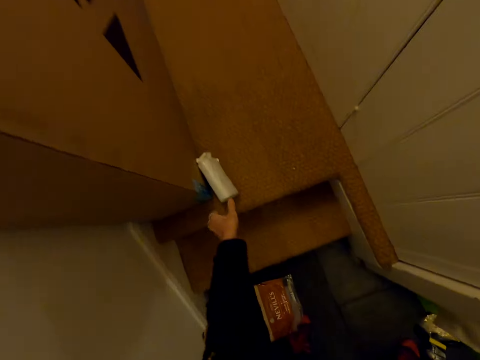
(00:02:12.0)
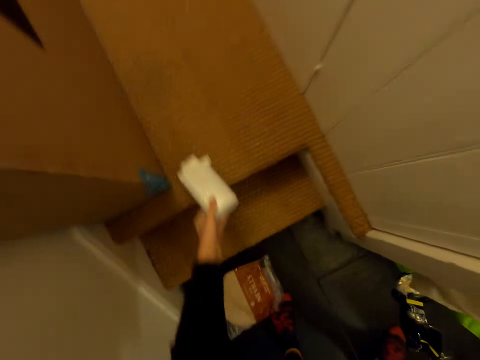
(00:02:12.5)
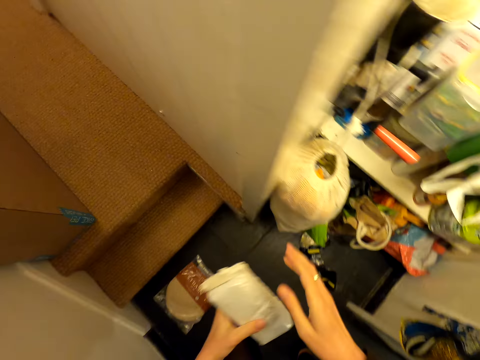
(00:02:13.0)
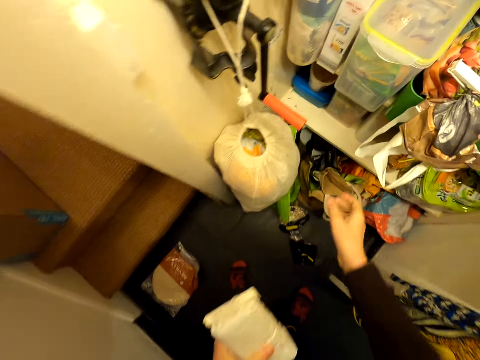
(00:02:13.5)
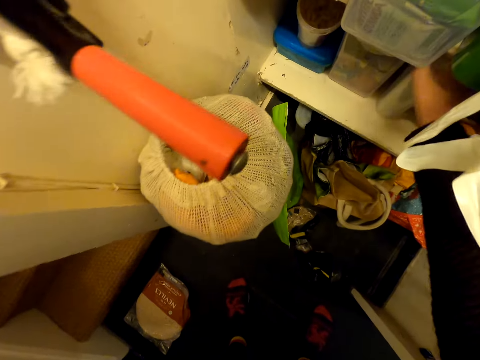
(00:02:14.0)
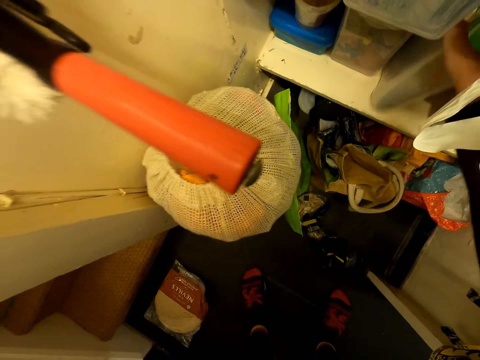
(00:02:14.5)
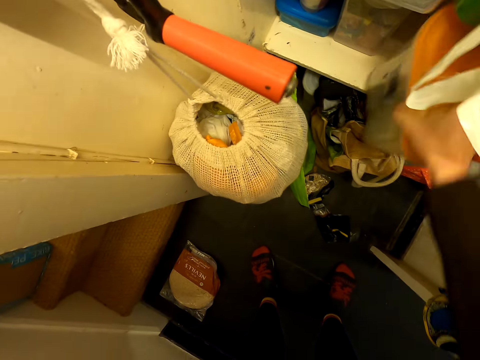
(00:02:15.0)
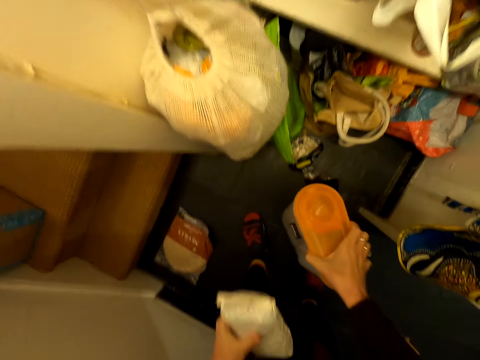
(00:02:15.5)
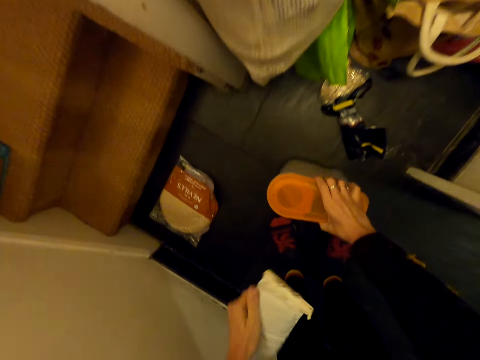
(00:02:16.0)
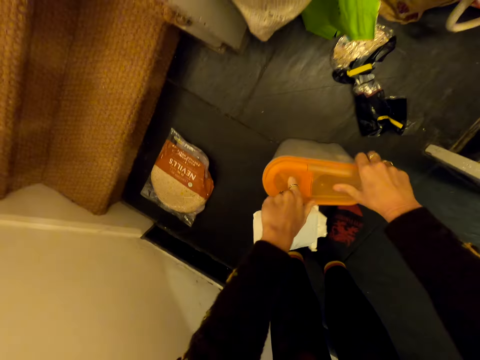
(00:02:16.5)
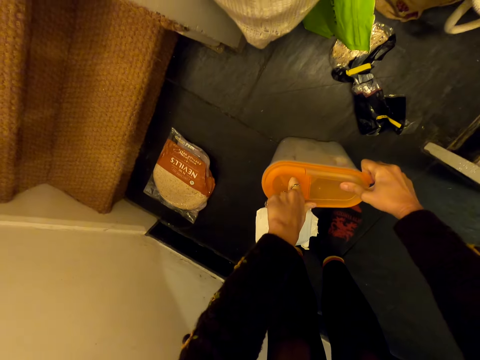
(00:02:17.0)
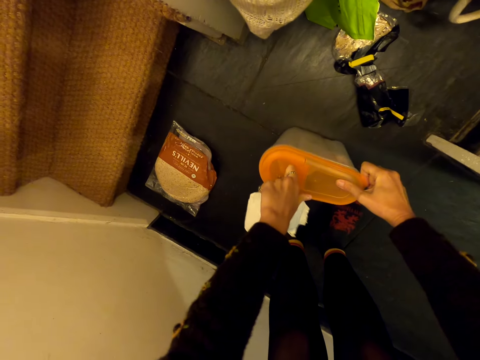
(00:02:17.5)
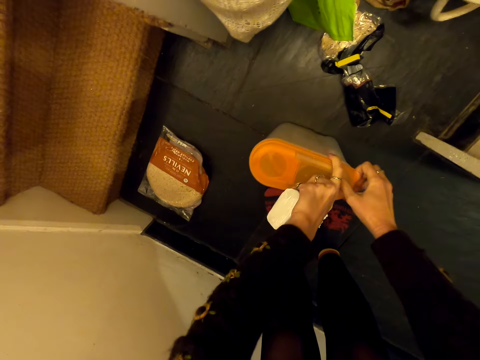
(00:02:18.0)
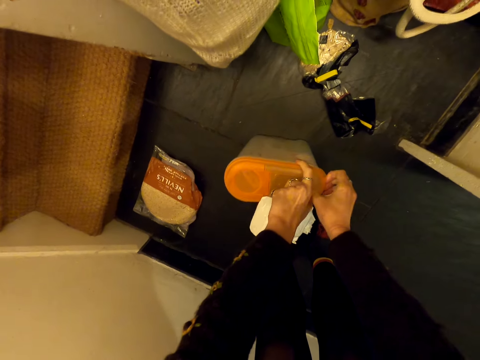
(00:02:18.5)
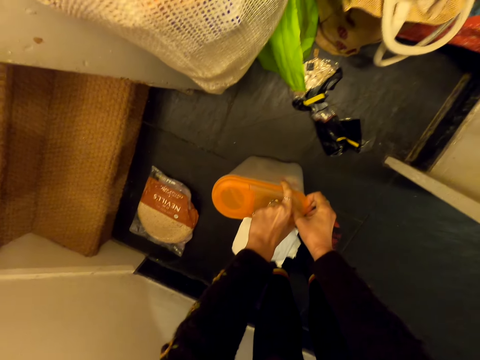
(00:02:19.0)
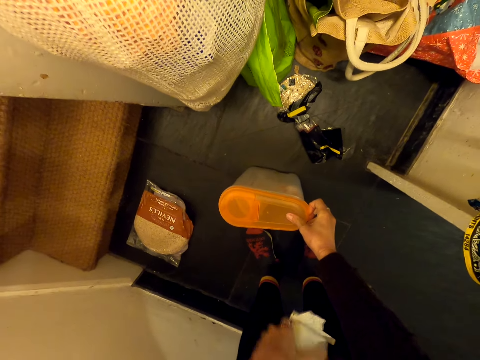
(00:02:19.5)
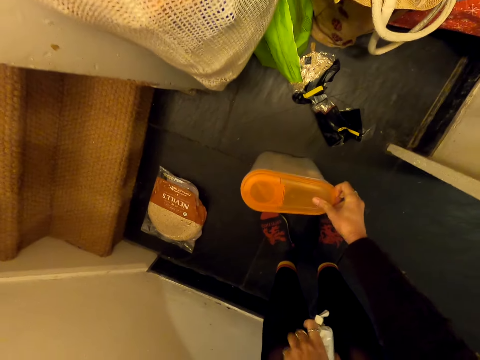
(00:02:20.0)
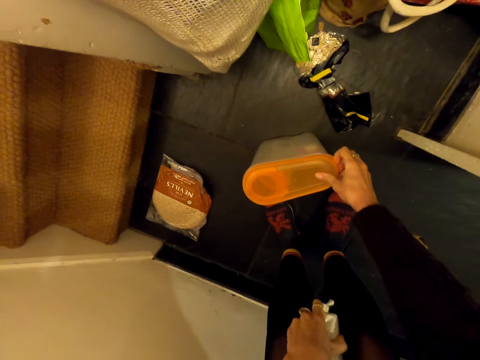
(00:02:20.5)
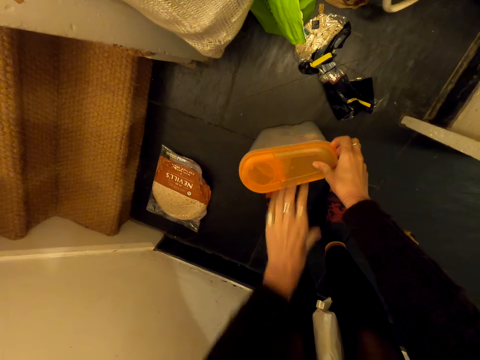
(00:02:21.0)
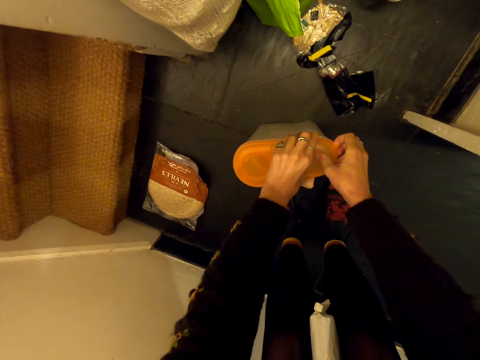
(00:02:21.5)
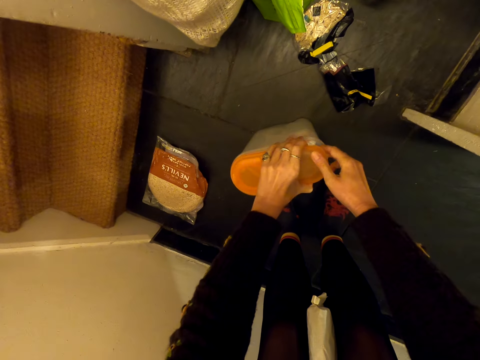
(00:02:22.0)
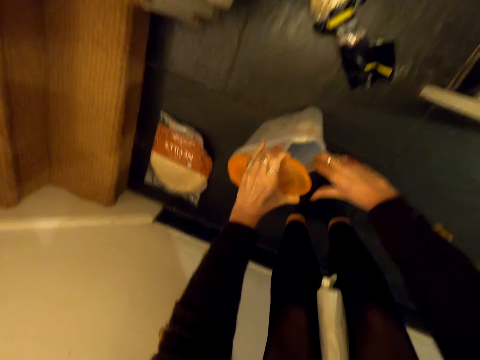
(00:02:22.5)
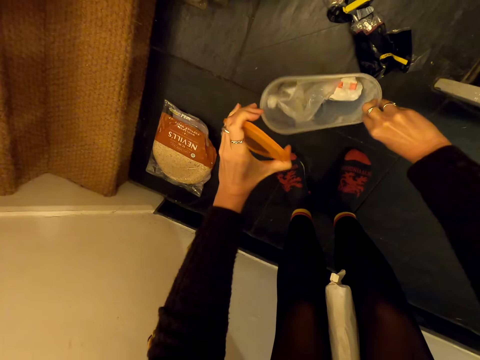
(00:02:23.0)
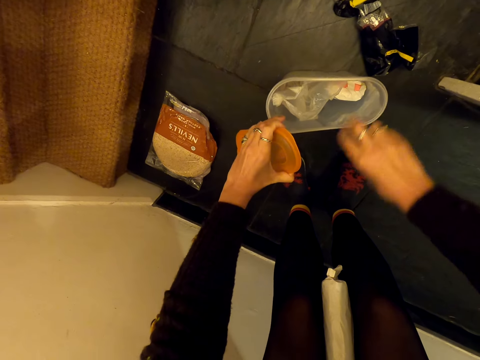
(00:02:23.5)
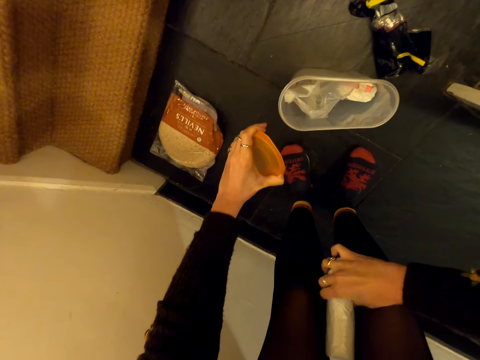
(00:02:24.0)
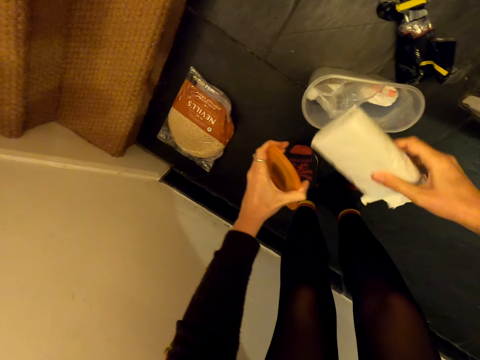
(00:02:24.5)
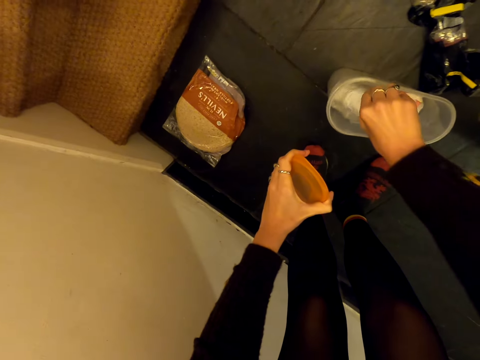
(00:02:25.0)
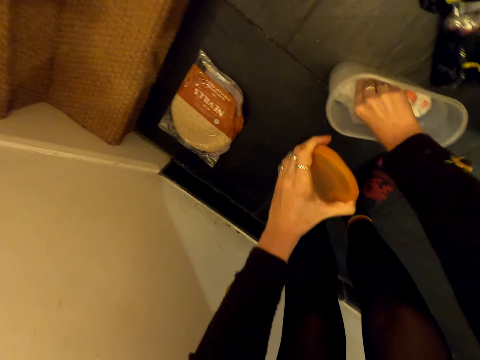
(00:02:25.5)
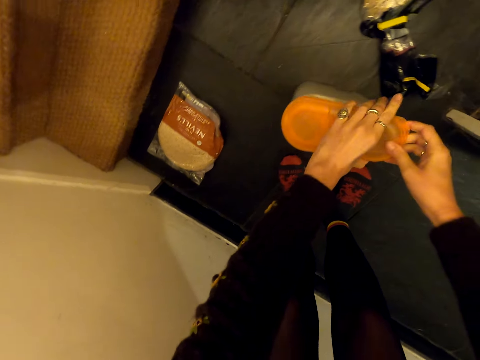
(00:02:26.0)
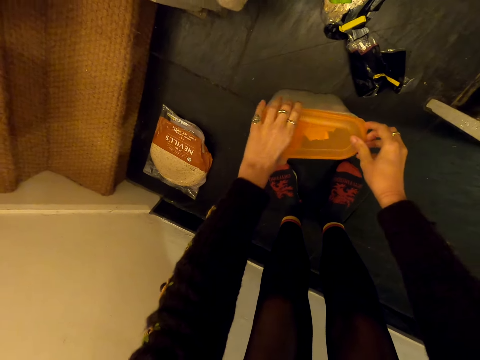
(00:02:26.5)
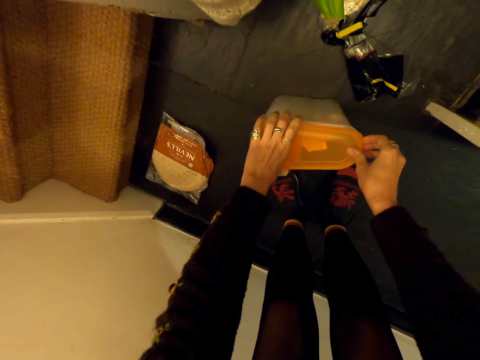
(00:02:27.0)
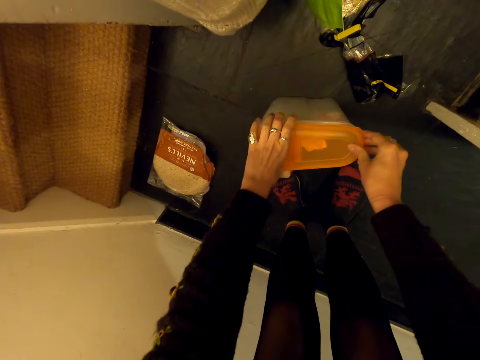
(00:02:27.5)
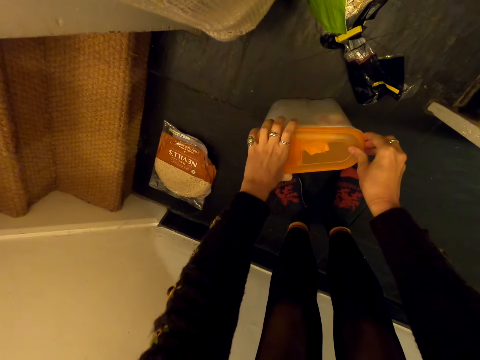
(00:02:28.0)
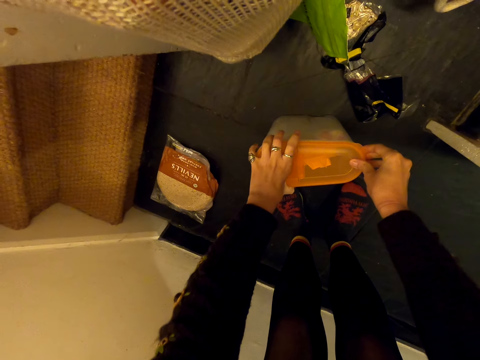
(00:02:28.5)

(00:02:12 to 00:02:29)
The camera wearer picks a white packet on the floor. They pick a container on a shelf. They put the container on the floor. They open the container. They hold the white packet with the legs. They open the container. They put the white packet in the container. They touch something. They close the container.

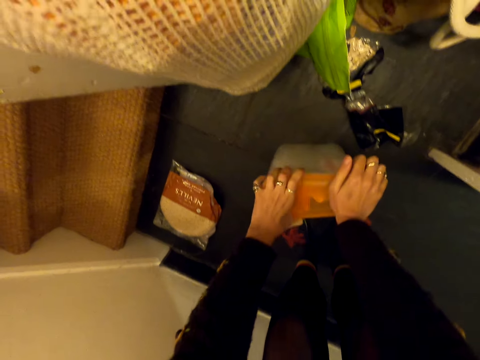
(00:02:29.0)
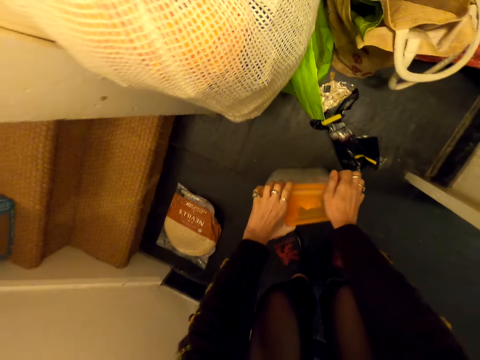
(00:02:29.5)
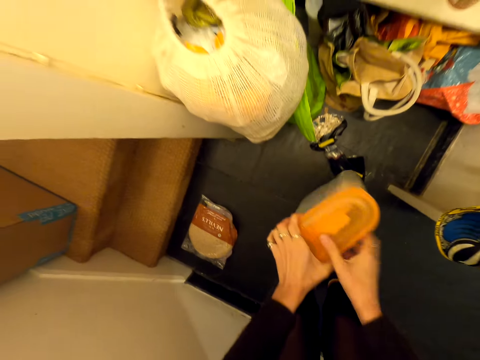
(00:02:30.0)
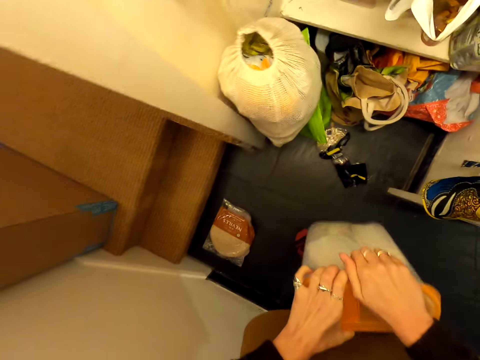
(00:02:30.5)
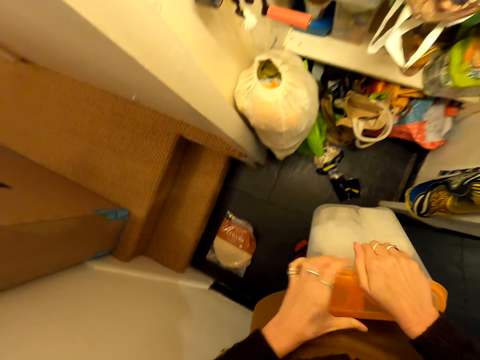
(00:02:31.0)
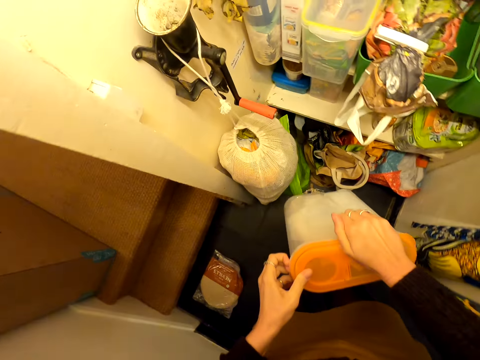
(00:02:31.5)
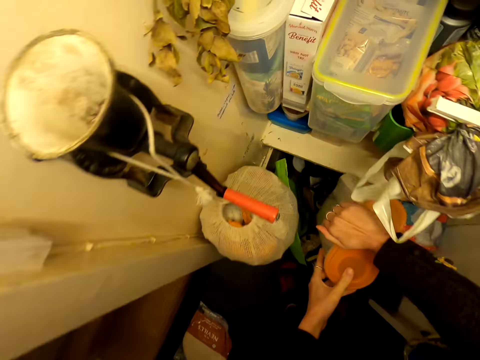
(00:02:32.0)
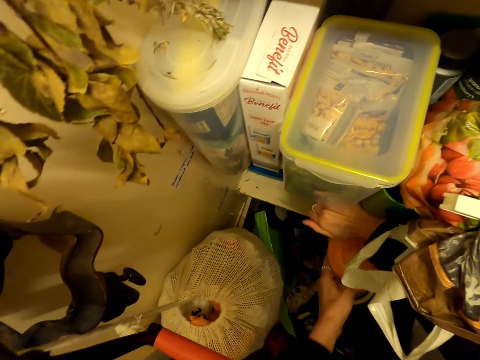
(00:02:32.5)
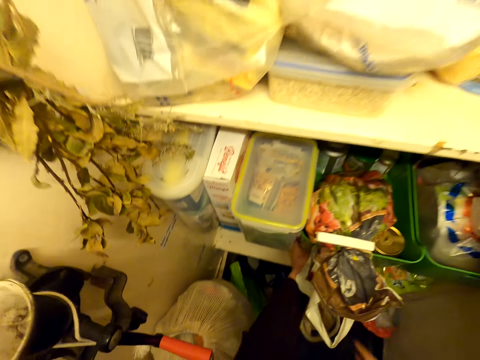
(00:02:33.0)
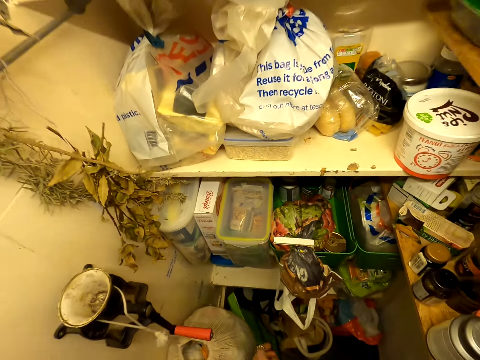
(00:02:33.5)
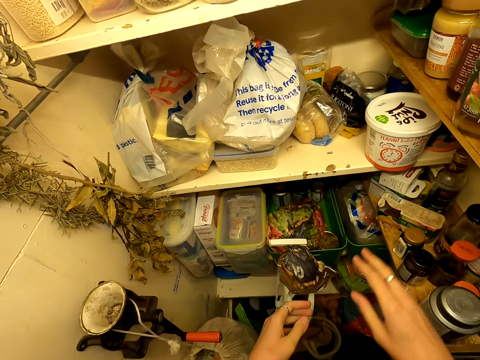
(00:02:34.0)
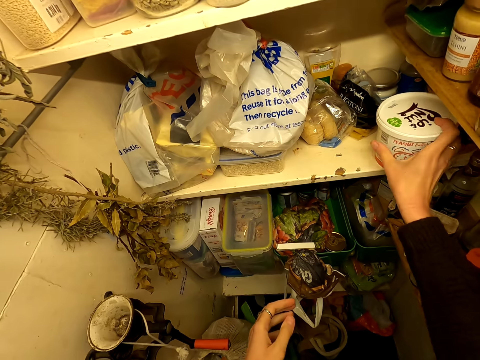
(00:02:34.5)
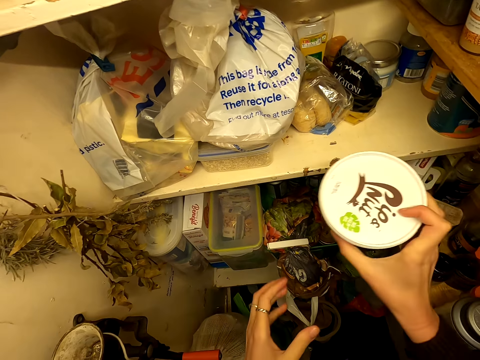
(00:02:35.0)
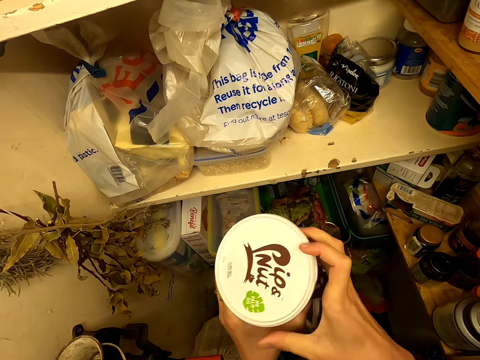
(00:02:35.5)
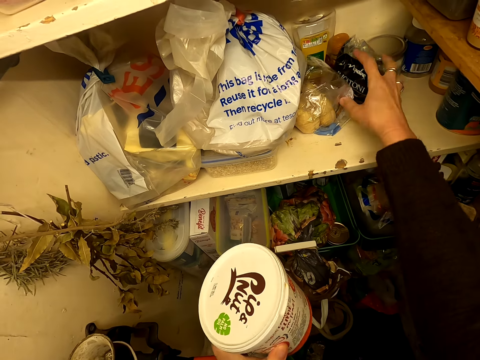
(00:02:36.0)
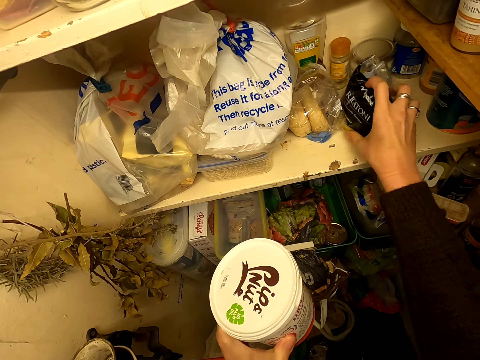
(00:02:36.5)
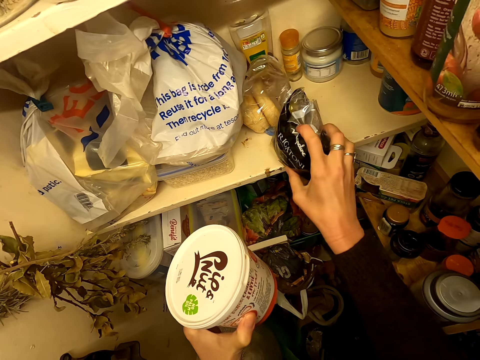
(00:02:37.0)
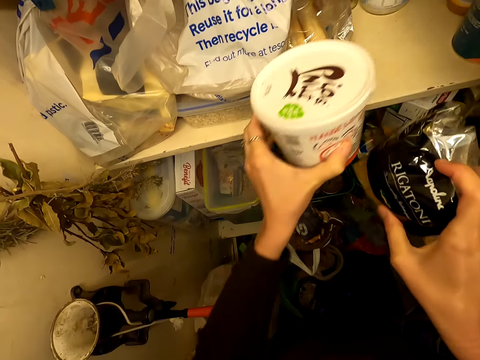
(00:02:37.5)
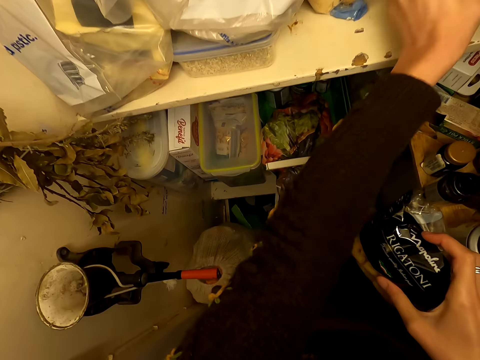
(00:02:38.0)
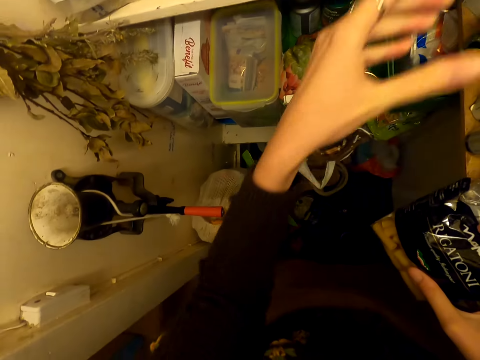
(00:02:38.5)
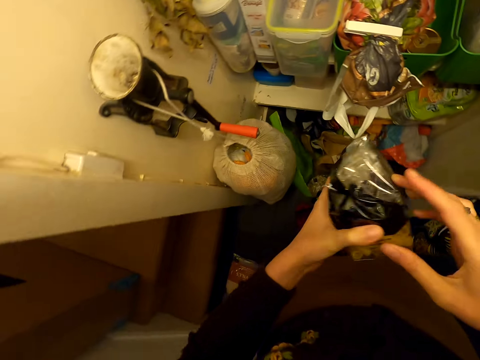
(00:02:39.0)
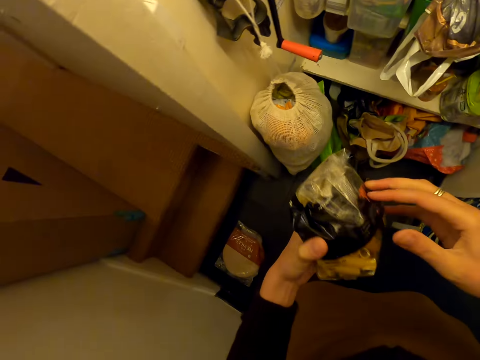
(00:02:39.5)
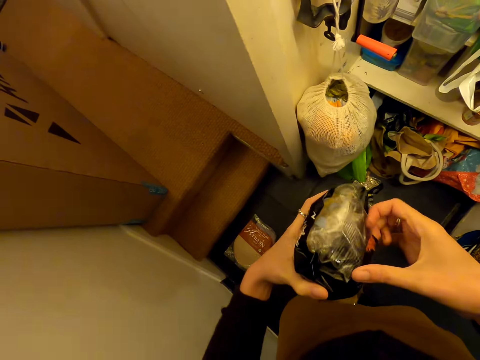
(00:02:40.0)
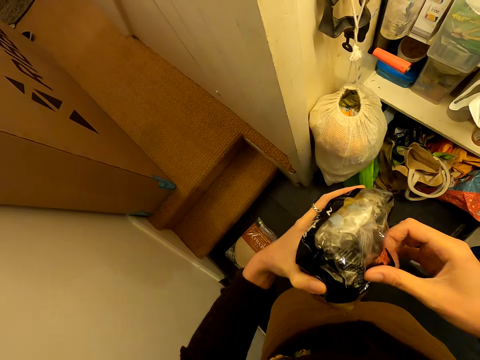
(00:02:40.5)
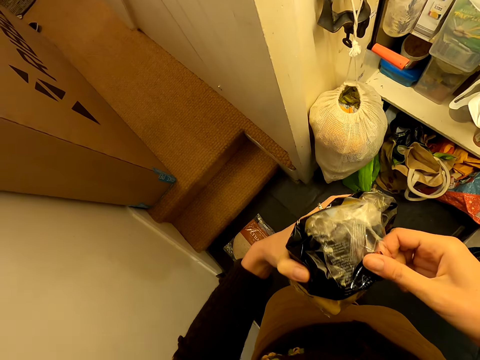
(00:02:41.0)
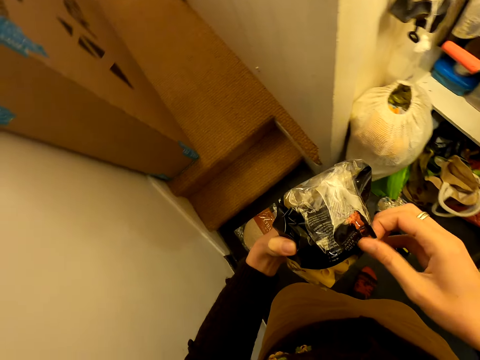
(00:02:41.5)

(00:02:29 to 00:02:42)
The camera wearer puts the container or tin on the shelf. They pick the tin on the floor. They pick a container on a shelf. They pick a packet on the shelf. They put the container on the shelf. They touch the macaroni. They open the packet.
